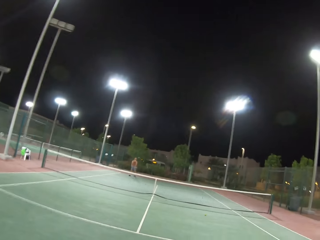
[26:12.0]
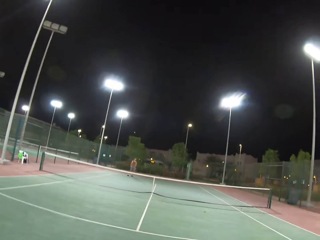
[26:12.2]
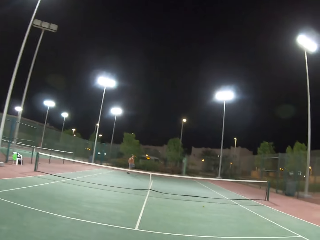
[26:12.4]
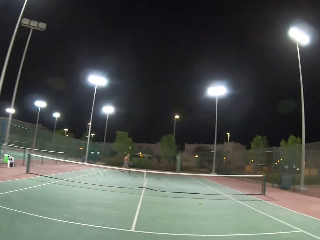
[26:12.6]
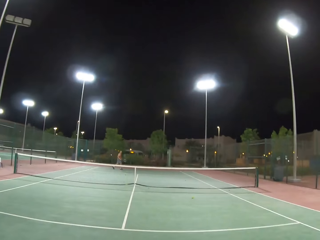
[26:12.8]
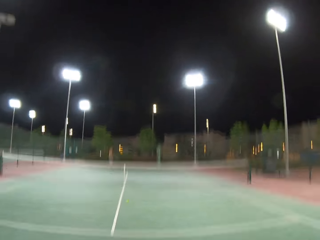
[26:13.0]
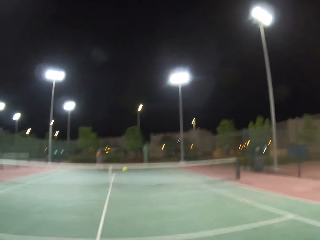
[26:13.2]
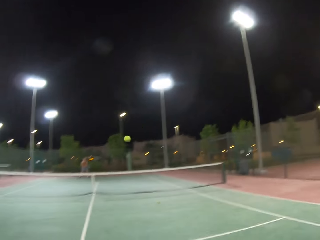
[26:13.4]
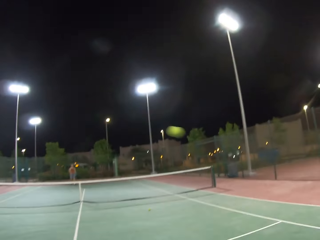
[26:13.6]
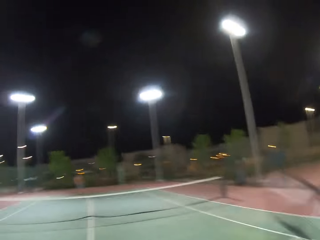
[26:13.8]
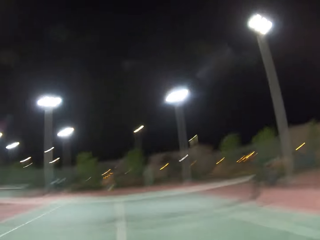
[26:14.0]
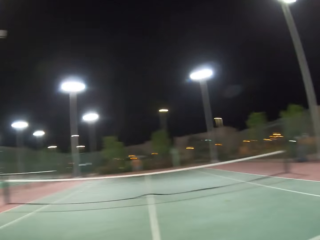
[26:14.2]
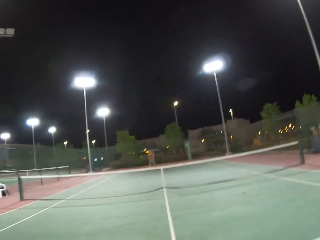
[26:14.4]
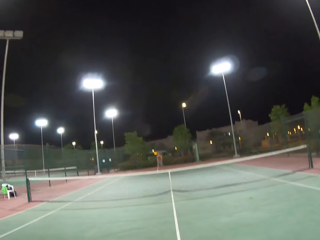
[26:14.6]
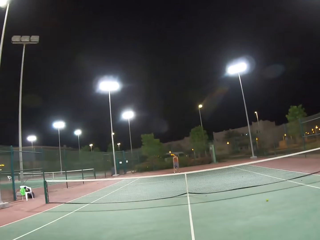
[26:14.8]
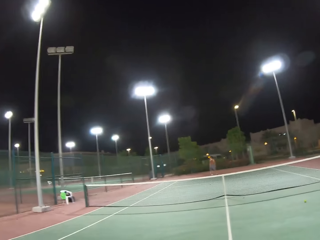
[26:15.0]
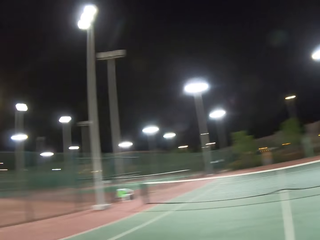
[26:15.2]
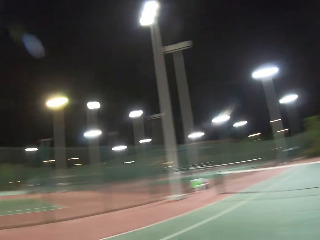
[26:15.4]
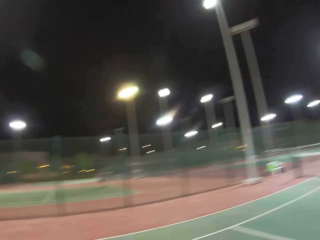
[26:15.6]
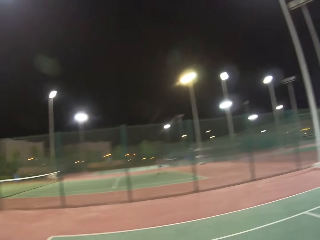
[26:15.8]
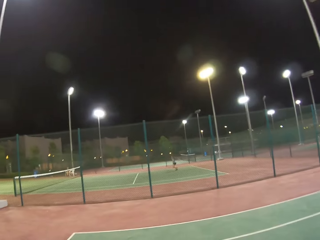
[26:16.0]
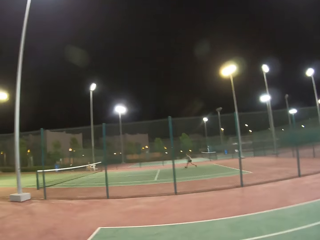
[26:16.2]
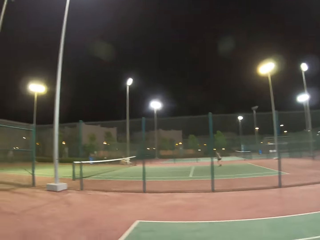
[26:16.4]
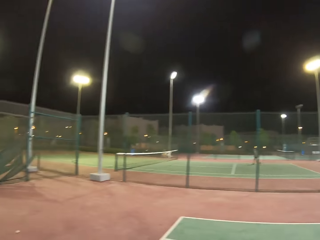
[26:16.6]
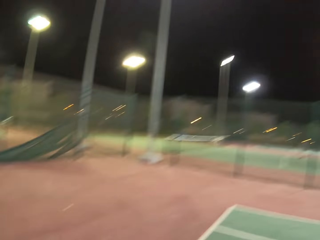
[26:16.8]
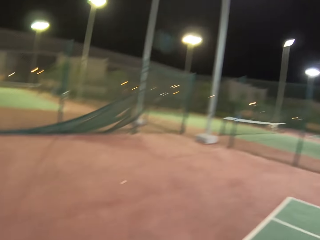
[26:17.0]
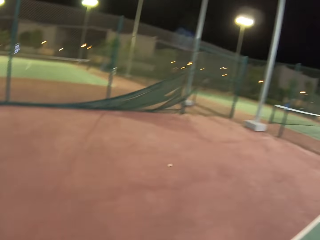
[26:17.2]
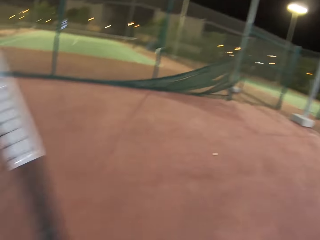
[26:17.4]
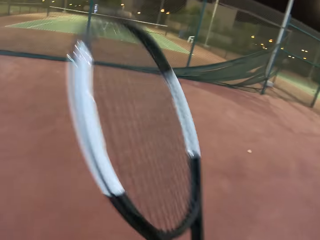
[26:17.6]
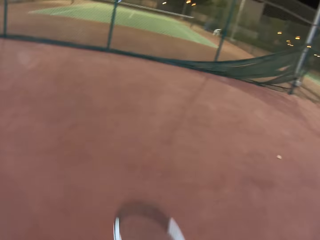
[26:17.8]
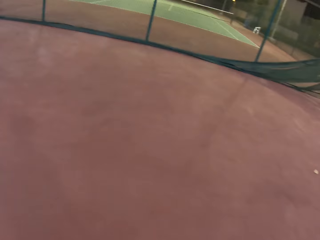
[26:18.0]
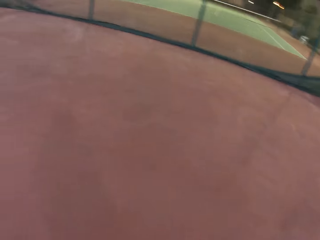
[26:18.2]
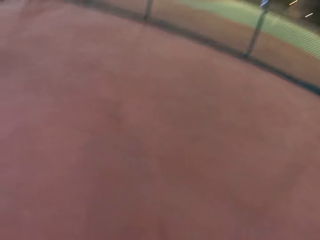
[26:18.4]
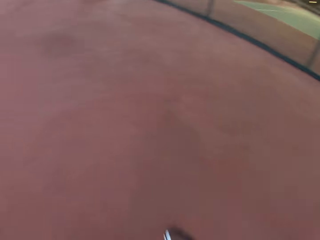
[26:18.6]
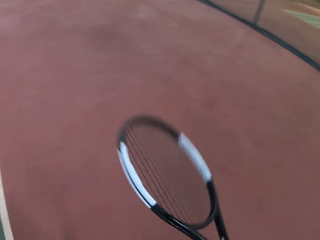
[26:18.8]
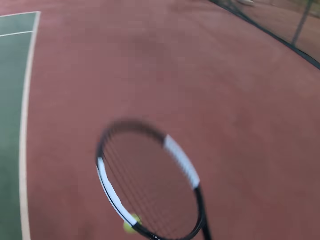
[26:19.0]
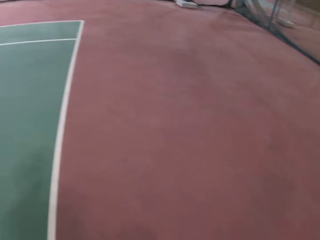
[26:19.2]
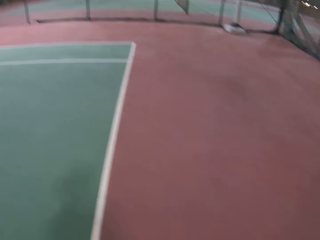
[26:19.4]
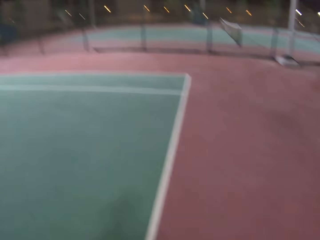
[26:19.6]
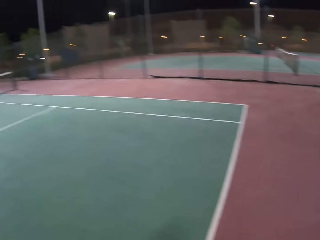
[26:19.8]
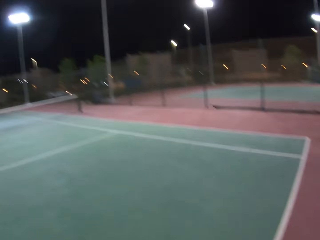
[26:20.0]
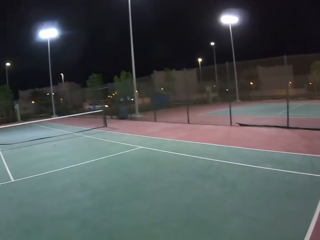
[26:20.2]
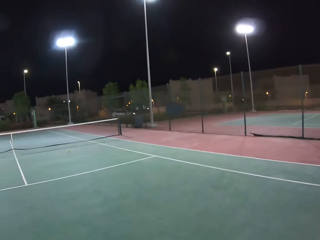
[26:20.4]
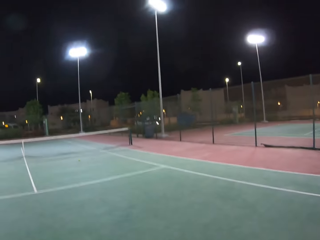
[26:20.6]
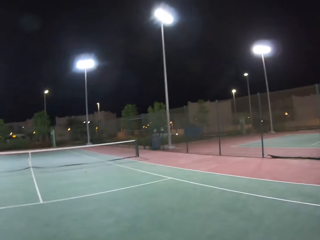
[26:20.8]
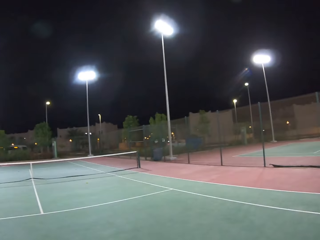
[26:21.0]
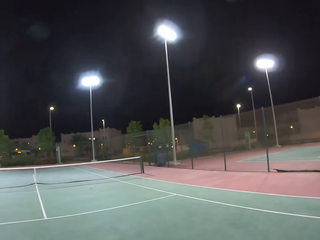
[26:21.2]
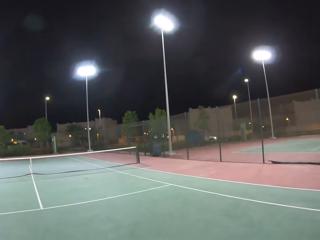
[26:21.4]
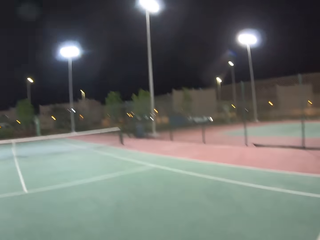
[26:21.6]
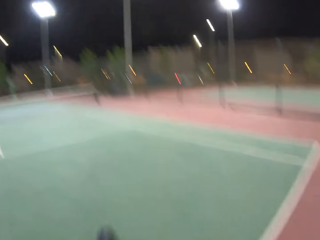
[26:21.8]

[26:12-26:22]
A man hits a ball with a racket. The camera wearer hits the ball with a racket. They look around the tennis court.

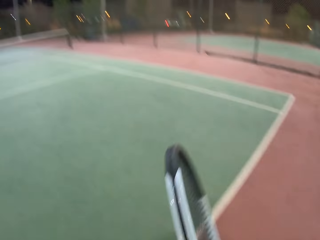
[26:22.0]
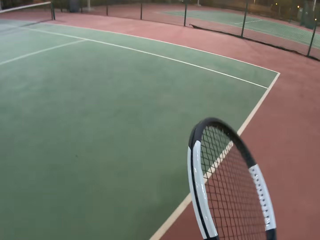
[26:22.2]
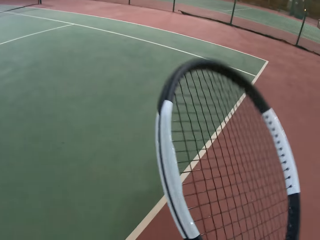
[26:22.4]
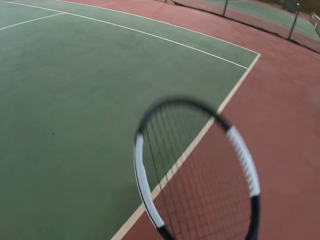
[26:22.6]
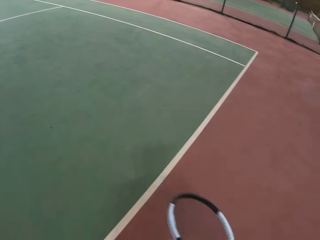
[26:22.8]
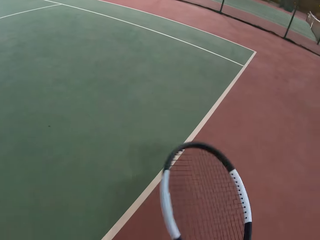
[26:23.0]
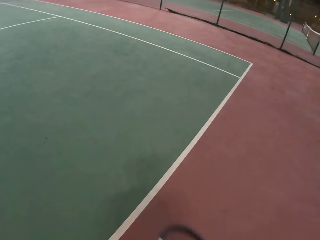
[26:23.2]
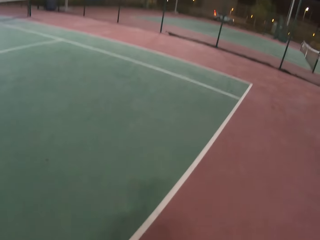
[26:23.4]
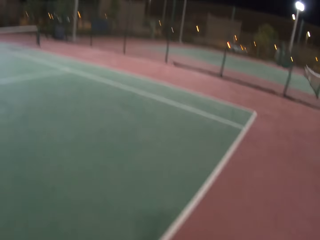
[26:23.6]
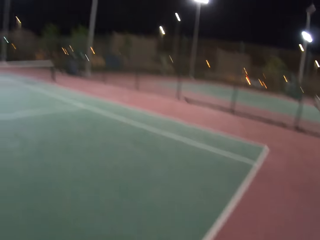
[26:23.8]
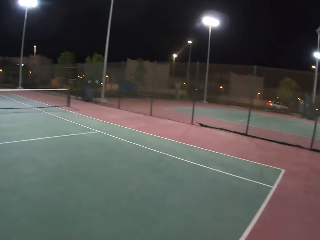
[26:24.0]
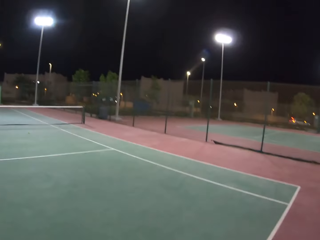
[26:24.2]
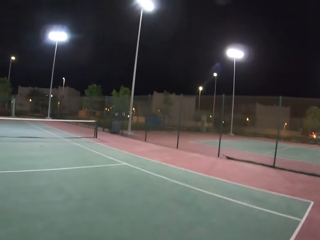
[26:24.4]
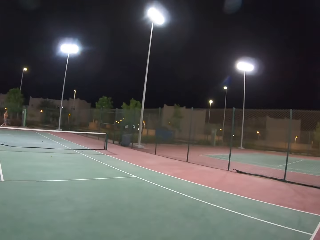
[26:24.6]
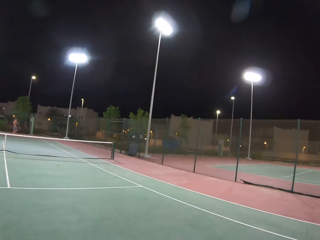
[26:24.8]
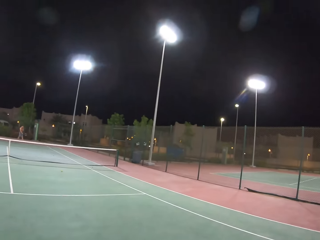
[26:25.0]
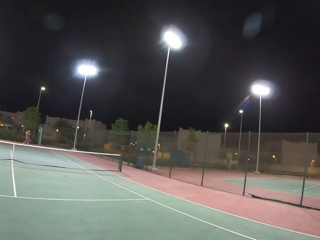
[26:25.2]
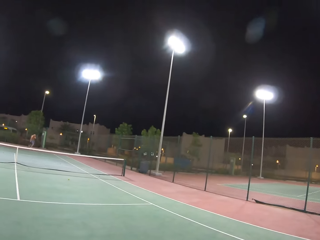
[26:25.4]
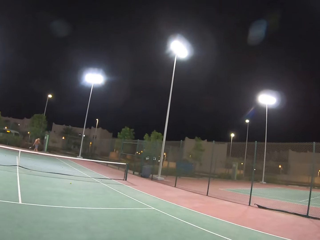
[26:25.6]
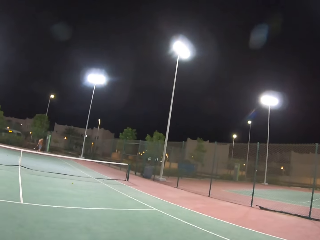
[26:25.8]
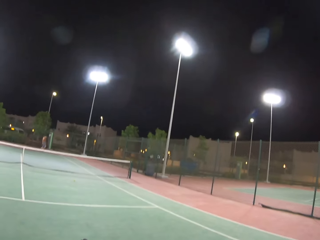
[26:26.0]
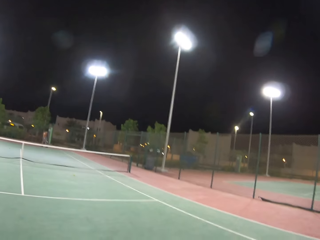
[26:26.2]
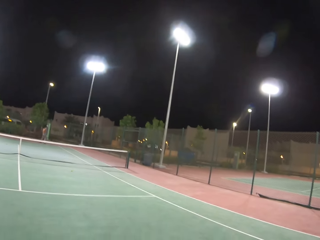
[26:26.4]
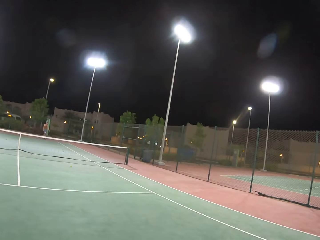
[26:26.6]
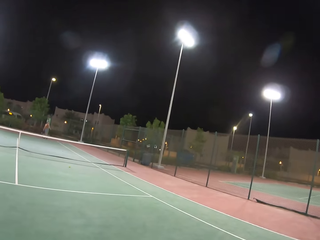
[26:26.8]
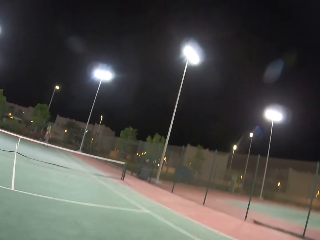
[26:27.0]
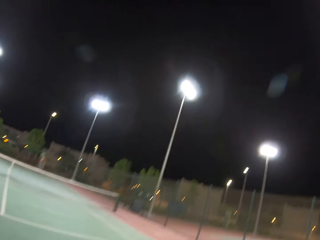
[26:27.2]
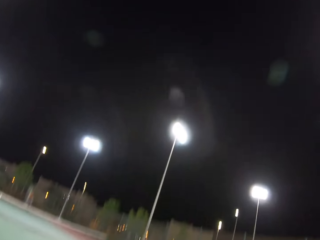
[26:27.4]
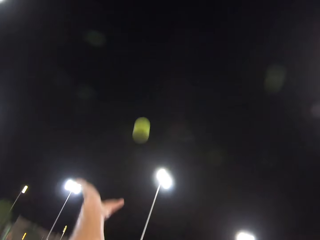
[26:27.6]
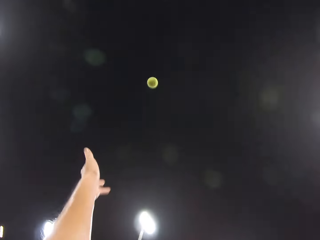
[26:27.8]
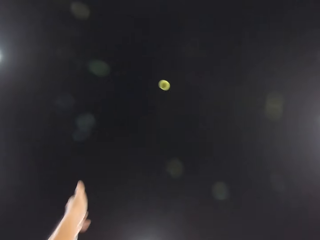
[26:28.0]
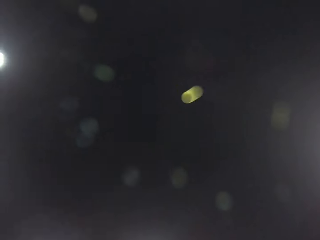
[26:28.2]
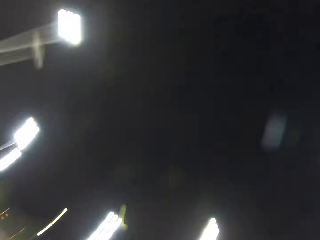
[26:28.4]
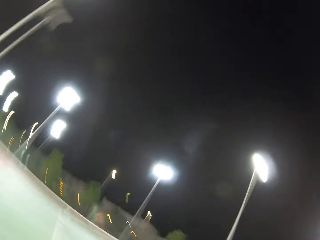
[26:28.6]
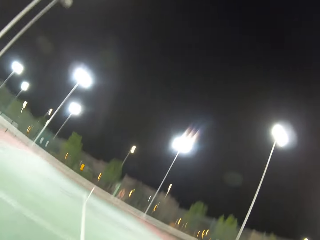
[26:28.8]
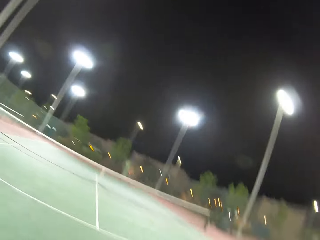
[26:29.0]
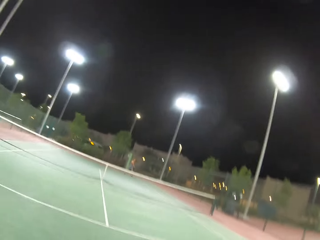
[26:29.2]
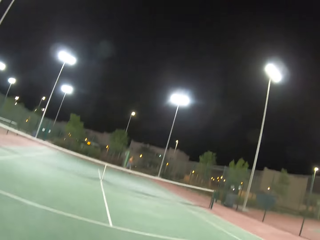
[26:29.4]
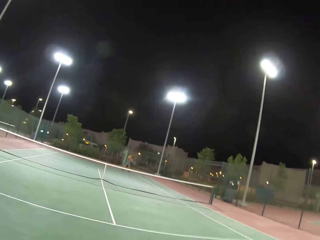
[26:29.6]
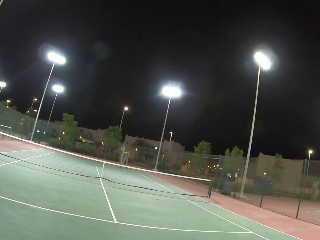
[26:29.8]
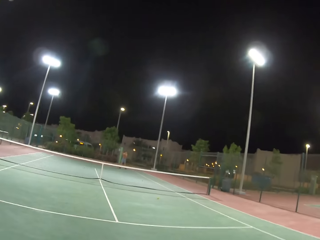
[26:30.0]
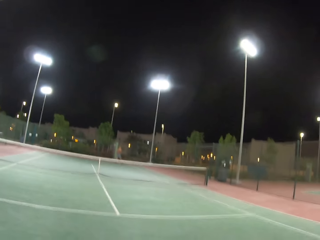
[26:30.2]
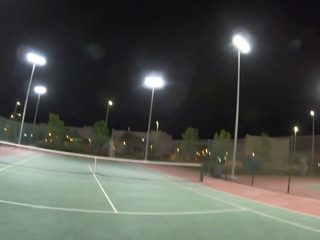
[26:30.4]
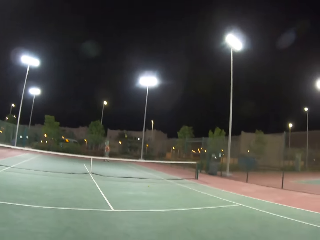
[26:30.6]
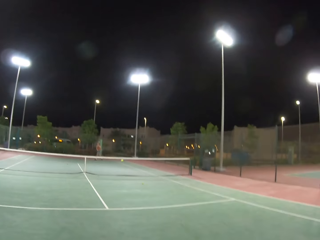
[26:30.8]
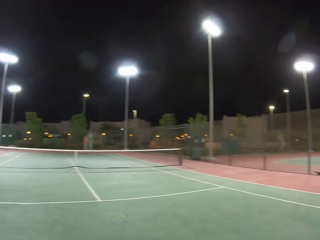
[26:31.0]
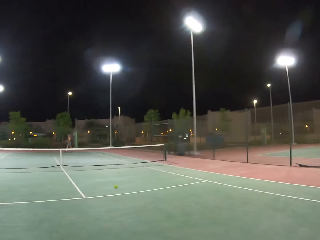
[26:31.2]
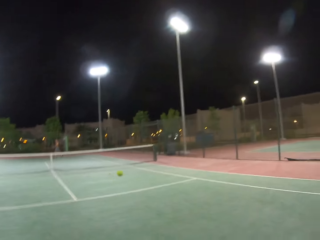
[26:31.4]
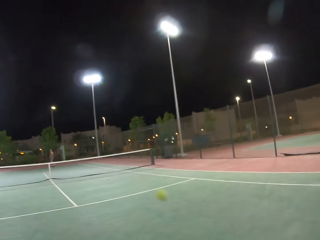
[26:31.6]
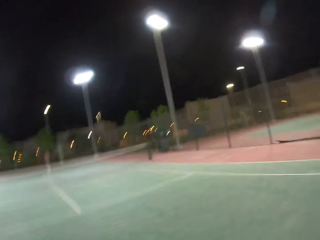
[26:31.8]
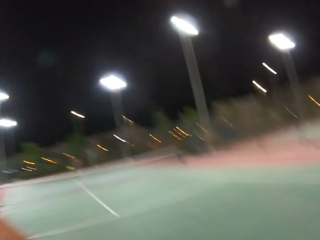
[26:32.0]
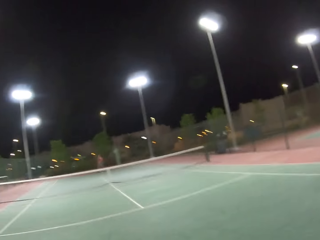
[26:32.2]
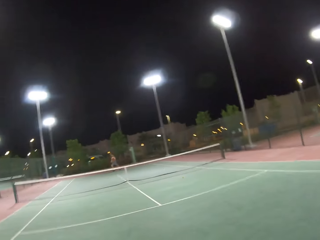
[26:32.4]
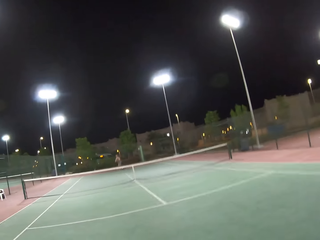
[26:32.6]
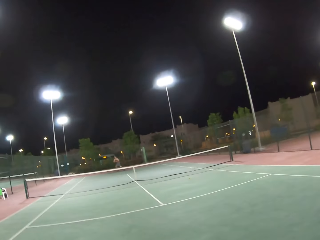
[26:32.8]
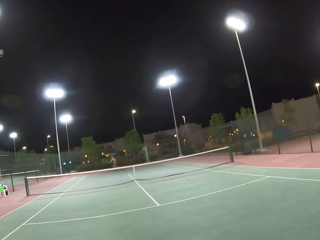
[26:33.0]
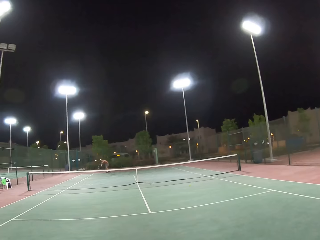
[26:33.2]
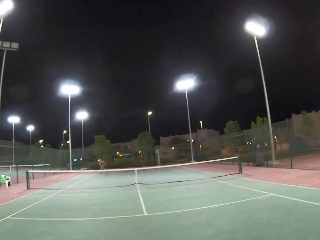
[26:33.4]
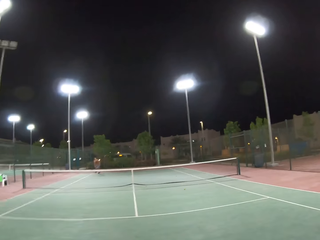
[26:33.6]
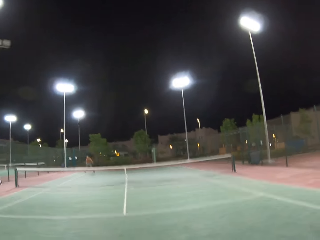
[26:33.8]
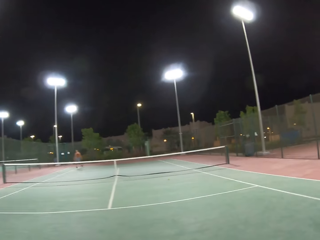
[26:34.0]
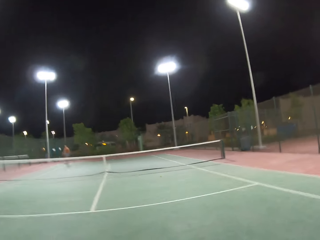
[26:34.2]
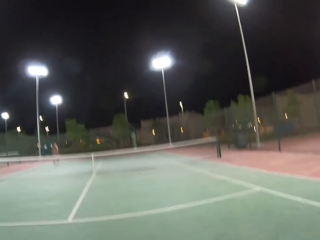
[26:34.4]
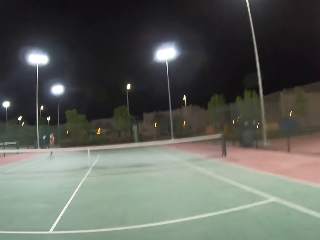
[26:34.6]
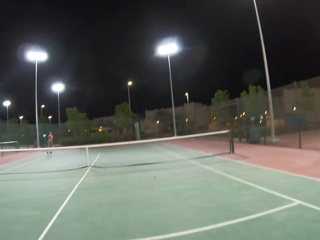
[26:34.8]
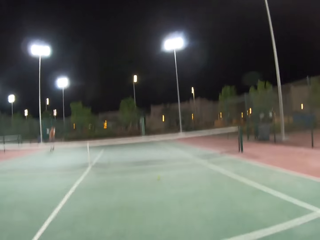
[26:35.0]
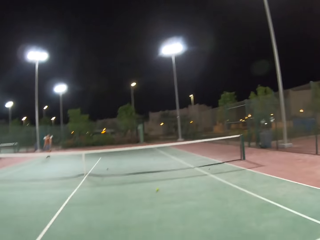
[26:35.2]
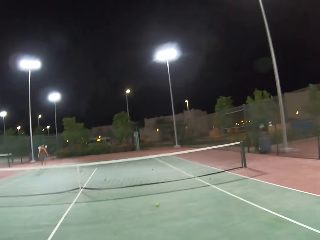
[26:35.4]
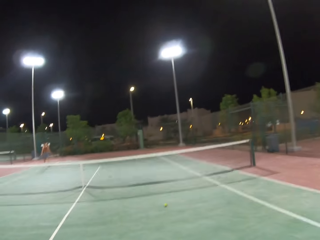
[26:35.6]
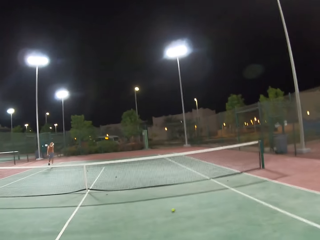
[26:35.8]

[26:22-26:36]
The camera wearer dribbles a tennis ball. A man walks around the tennis court. The camera wearer plays tennis with the man. They throw the ball up and hit the ball with a racket. The man hits the ball with a racket. The camera wearer hits the ball with the racket. The man hits the ball with a racket.
